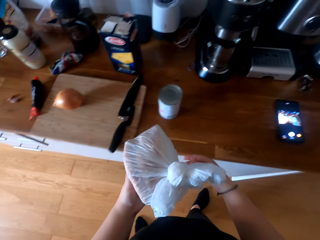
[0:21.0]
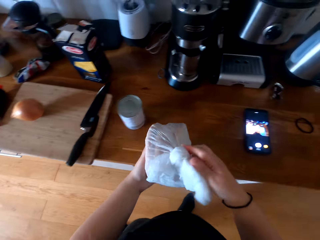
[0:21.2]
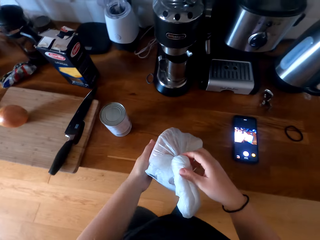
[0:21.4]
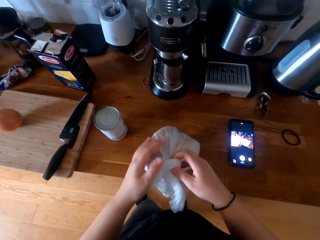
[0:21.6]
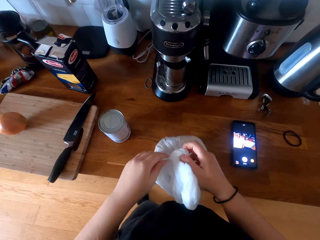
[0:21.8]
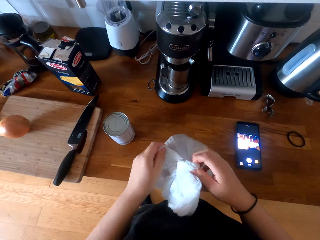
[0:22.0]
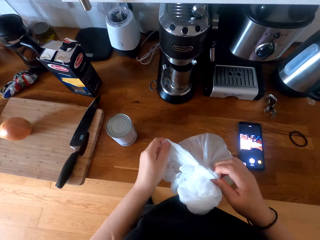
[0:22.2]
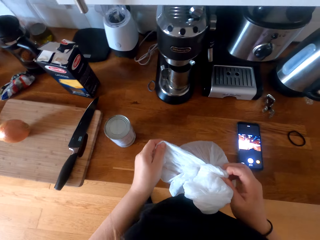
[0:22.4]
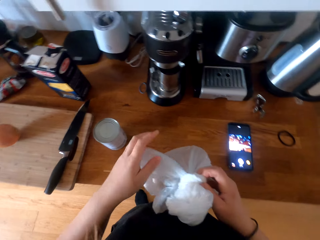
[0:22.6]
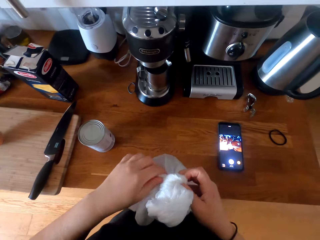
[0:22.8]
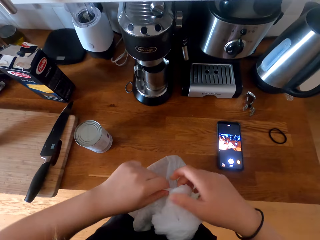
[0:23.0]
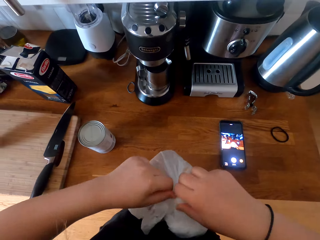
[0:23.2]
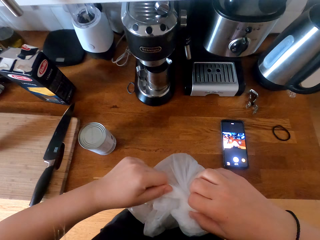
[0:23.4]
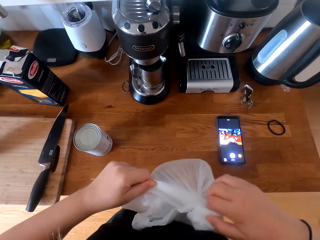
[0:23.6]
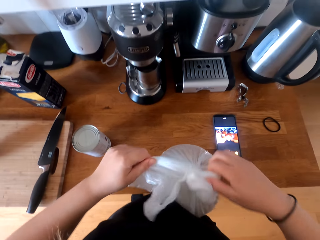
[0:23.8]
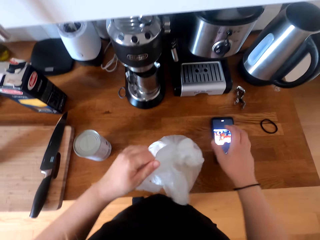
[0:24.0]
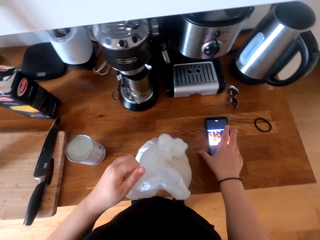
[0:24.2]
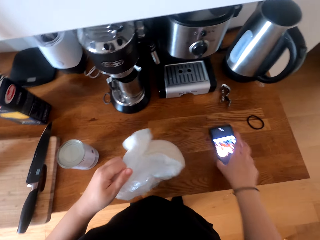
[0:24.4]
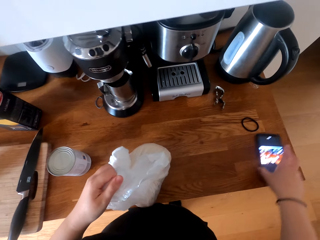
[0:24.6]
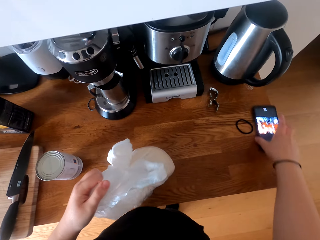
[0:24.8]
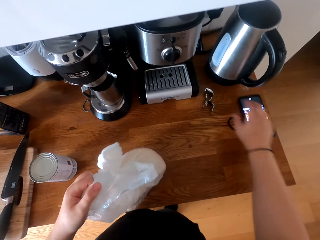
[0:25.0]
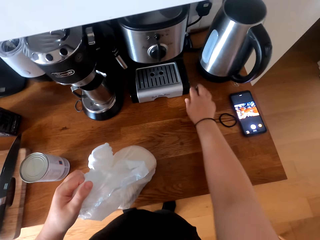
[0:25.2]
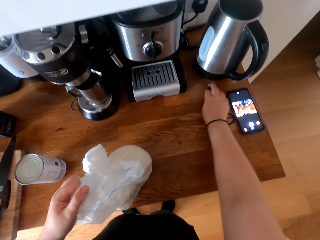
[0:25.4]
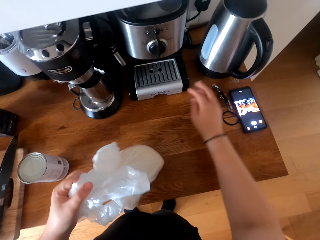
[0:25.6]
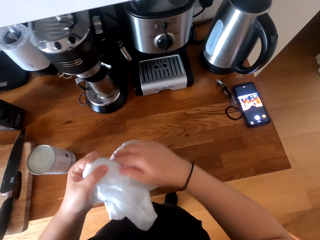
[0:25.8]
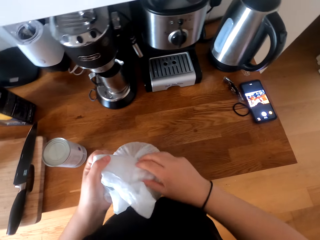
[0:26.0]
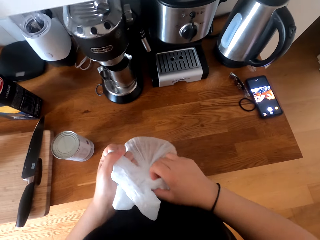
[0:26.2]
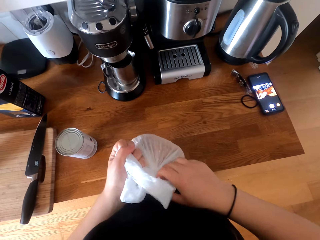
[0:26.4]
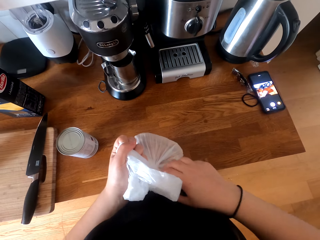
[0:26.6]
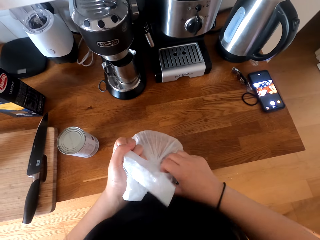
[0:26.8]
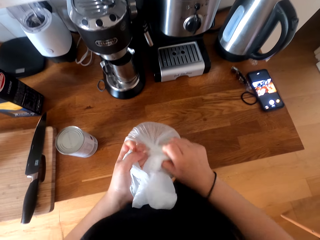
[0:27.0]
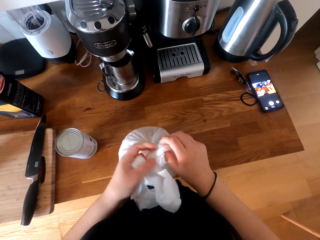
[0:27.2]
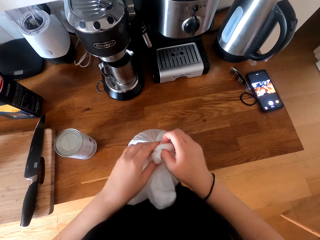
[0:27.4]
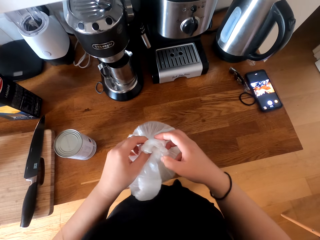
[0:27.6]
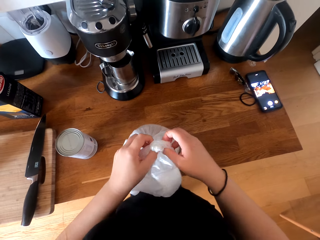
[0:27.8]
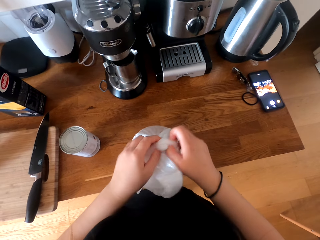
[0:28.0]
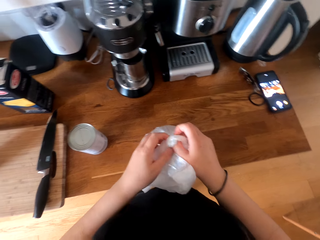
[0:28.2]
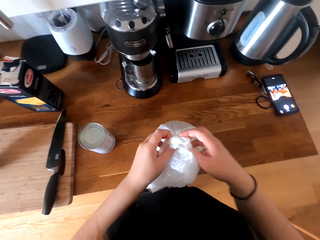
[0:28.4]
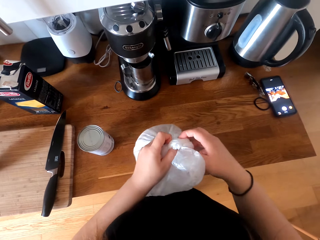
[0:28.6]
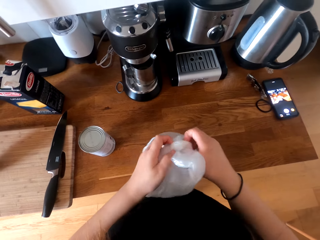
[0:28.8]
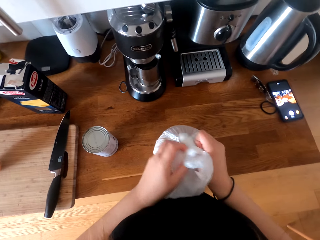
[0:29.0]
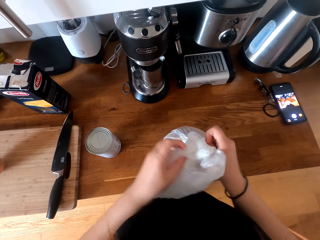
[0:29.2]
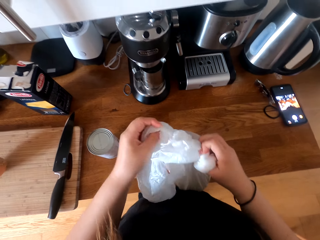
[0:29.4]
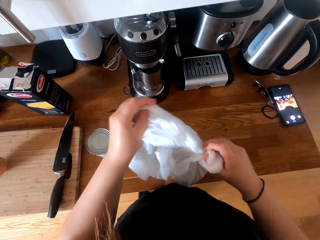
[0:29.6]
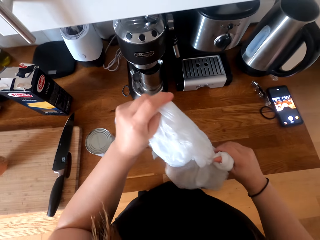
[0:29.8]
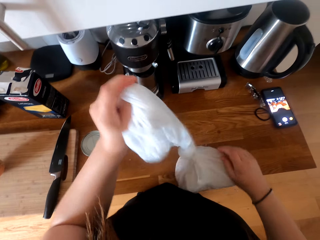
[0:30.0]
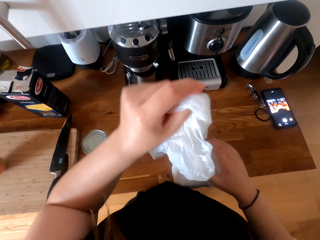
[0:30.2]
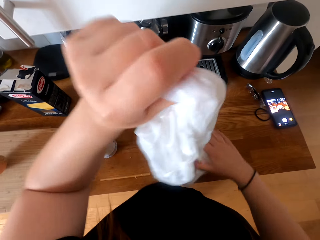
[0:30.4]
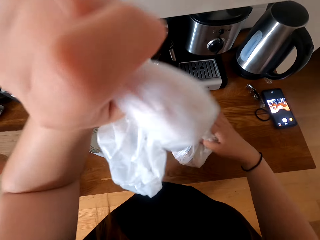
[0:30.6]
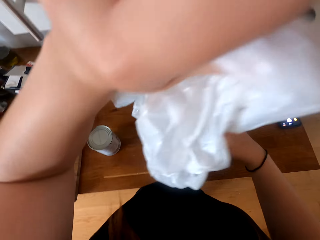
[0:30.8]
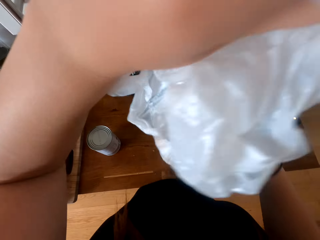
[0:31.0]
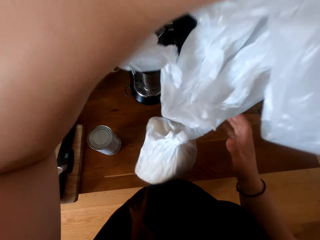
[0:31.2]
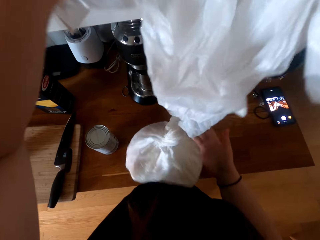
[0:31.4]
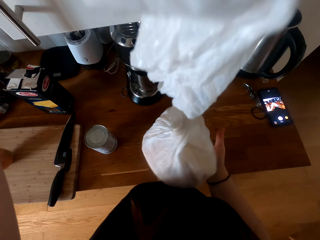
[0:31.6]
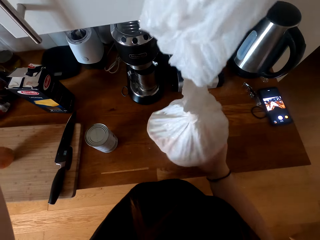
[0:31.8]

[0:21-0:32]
The camera wearer opens the polythene paper with bread. They pick the phone, move the phone away on the counter, and move something on the counter. They open the paper with bread.

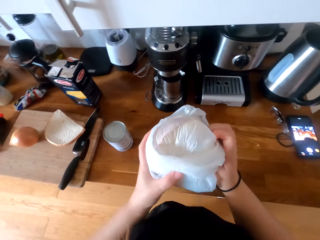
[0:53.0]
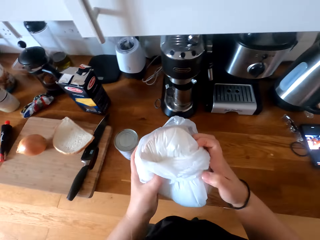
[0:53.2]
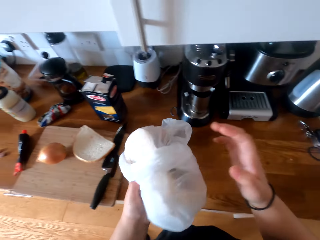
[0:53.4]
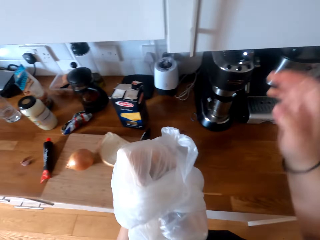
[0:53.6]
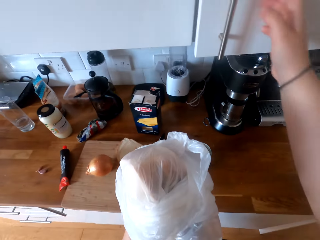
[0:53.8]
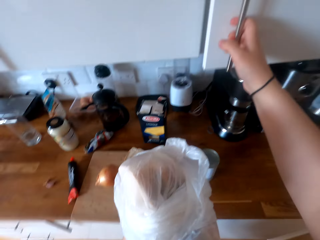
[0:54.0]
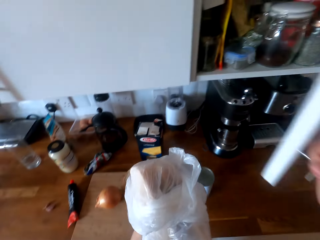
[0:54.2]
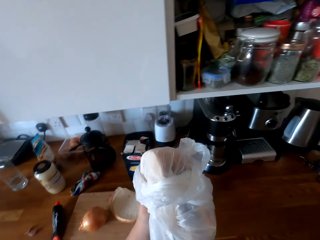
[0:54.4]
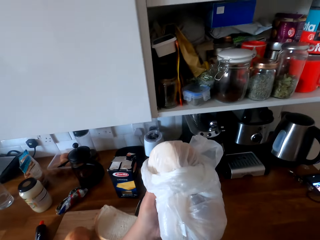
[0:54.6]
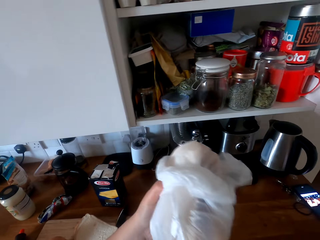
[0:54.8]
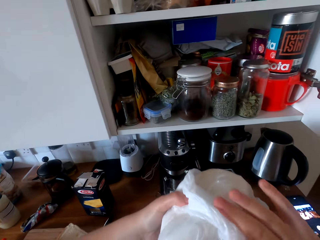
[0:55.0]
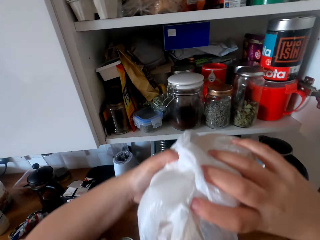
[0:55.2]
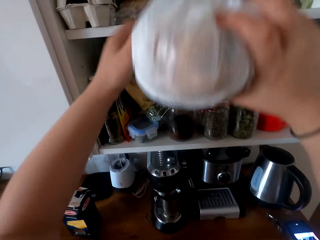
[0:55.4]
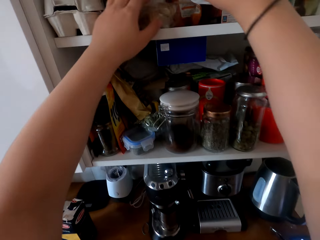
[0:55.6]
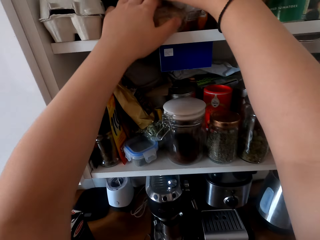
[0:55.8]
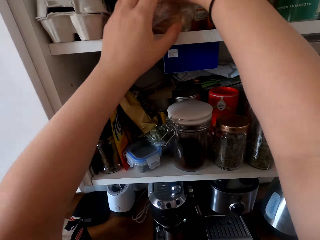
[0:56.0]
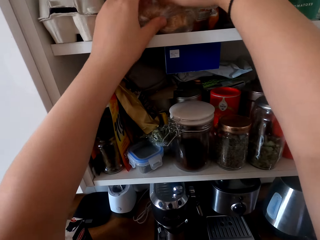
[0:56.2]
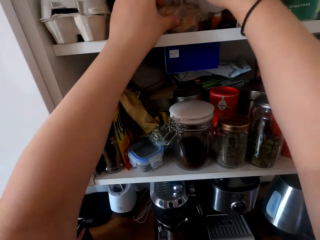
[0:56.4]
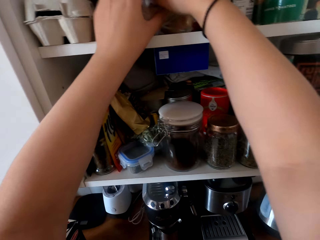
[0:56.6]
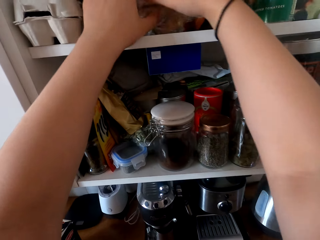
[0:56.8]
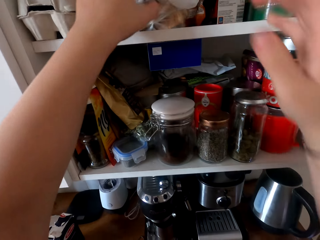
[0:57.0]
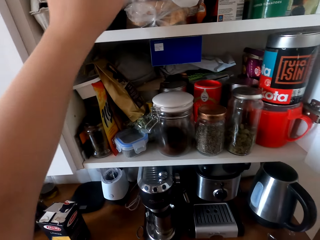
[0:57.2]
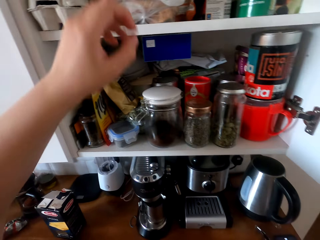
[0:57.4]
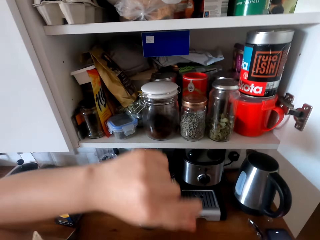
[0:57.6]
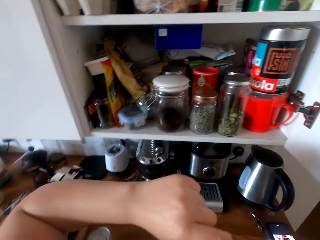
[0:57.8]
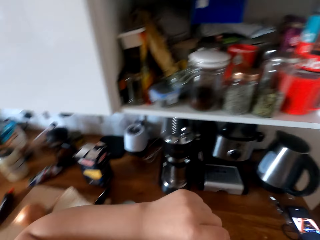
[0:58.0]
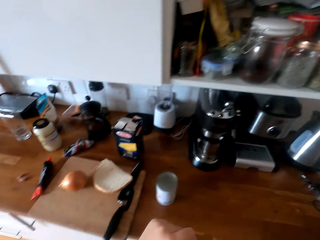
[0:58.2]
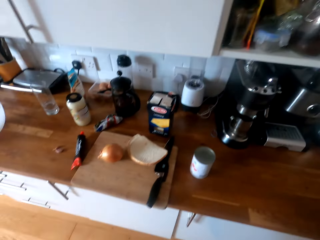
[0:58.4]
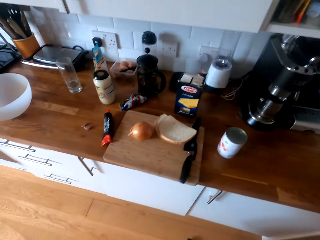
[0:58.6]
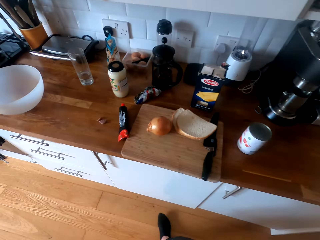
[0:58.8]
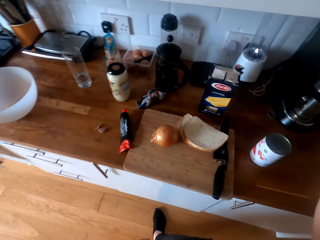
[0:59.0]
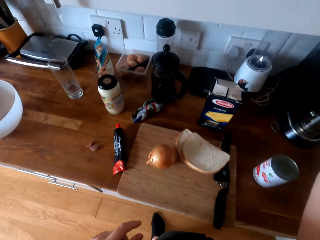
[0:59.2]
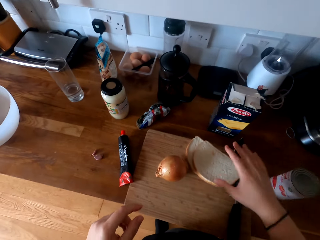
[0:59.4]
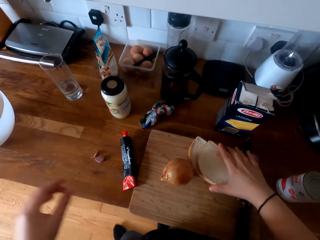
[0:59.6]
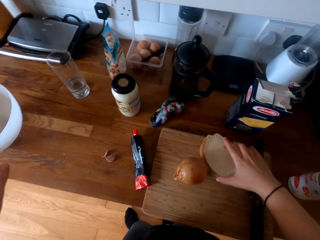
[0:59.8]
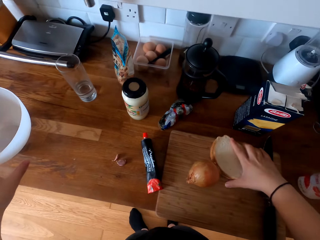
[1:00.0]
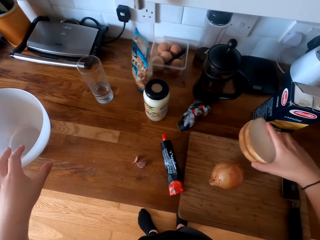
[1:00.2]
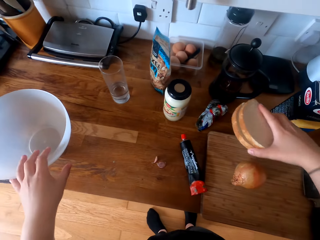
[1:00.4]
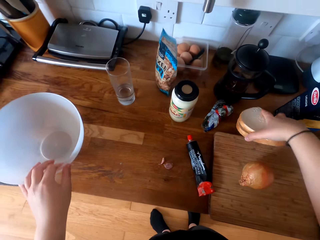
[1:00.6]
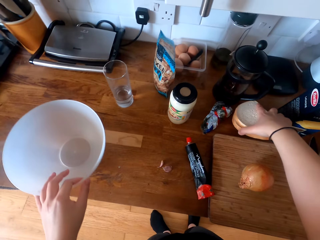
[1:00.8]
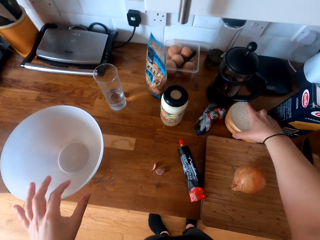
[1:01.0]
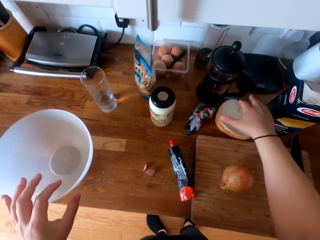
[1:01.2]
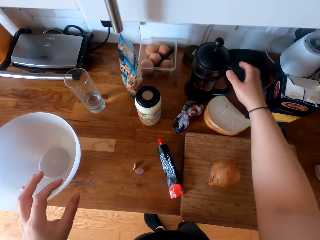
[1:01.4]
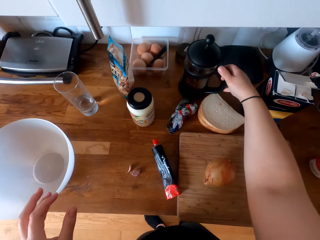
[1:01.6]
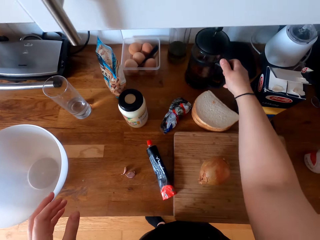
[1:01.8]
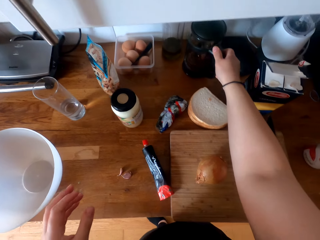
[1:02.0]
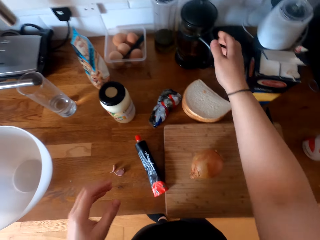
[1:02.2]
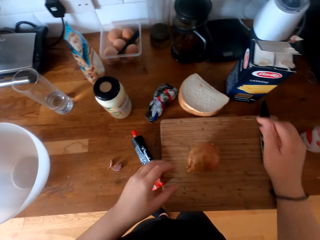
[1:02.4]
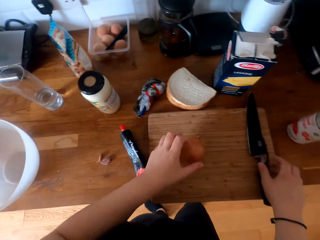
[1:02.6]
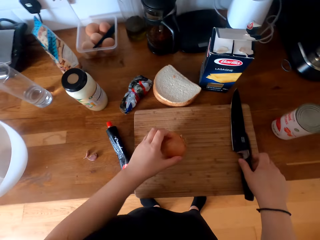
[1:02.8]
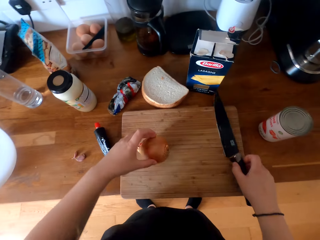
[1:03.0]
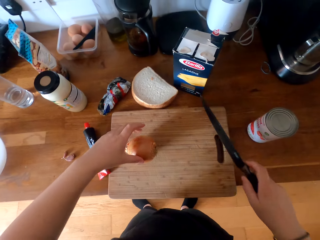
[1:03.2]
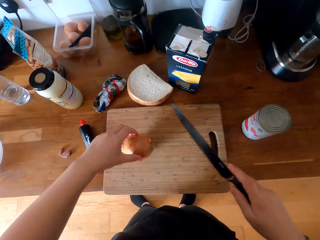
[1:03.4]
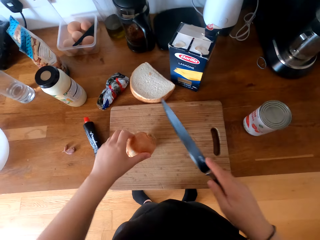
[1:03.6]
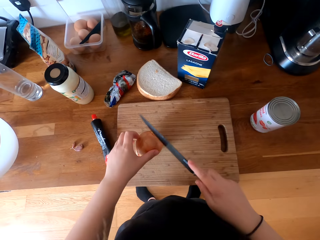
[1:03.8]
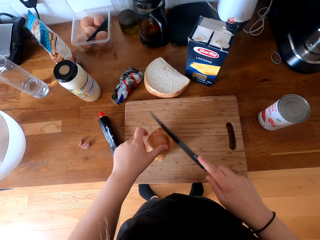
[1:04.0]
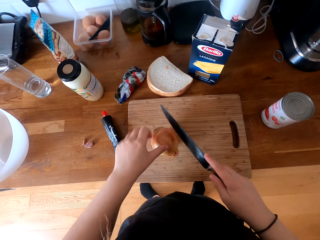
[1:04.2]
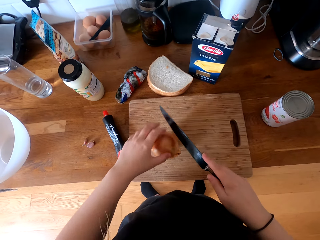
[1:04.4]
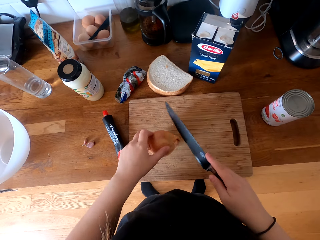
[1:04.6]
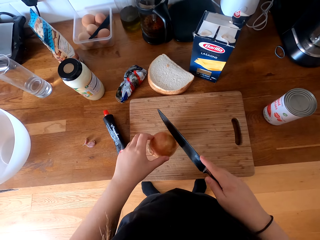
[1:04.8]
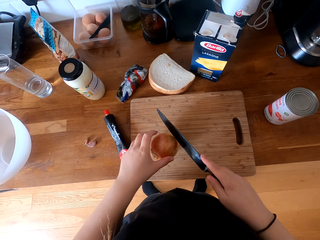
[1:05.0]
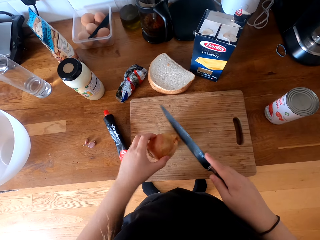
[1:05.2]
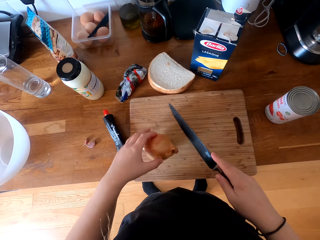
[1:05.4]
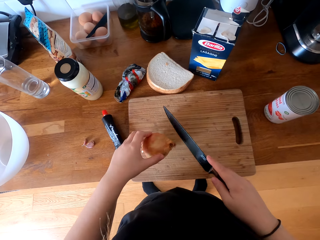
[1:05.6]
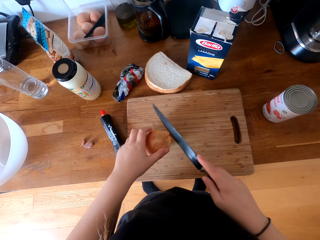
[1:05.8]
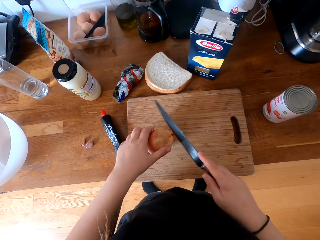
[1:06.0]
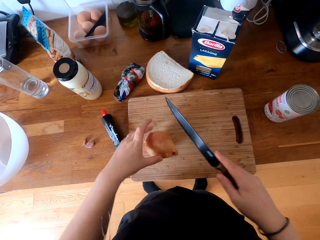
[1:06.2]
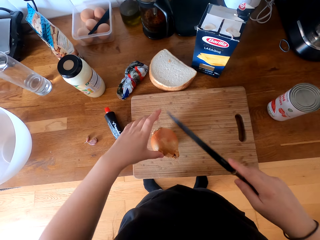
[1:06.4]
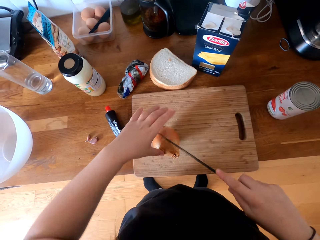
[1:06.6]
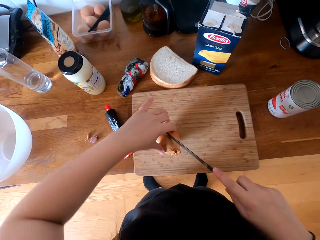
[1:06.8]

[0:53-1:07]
The camera wearer opens the cabinet. They put the bread or polythene bag in the cabinet. They pick the bread, move the bread slice on the counter, and move a jug on the counter. They pick an onion and pick a knife. They cut the onion with the knife.
